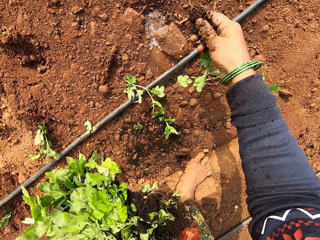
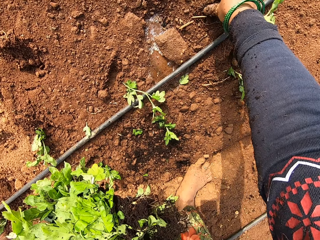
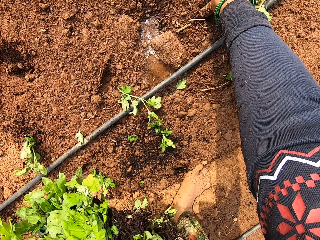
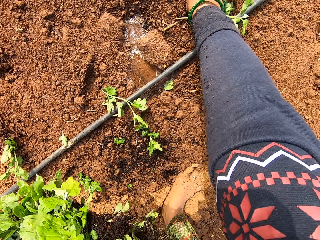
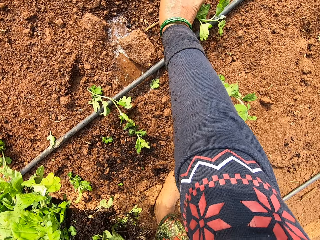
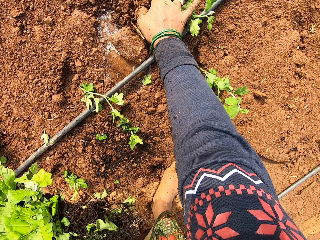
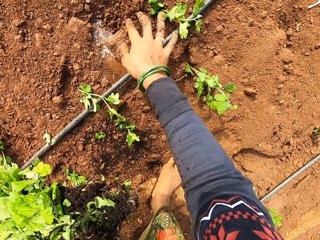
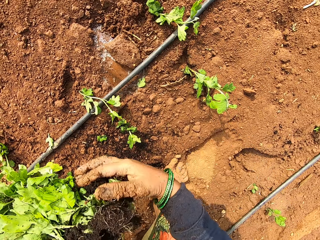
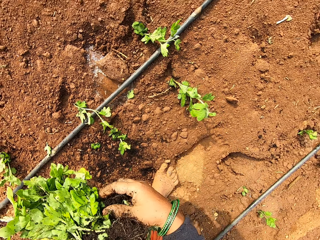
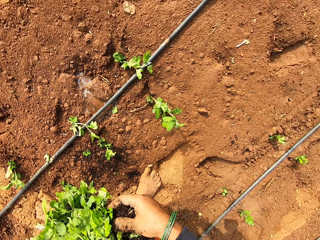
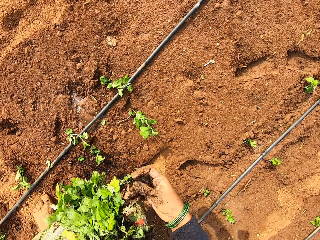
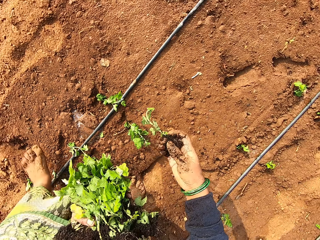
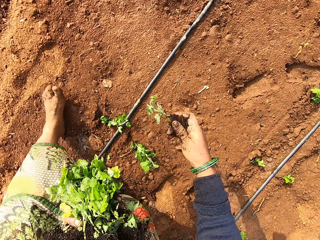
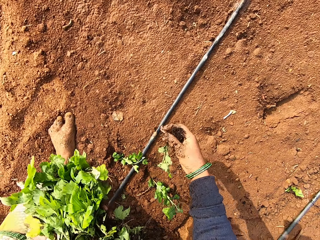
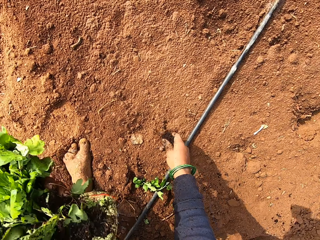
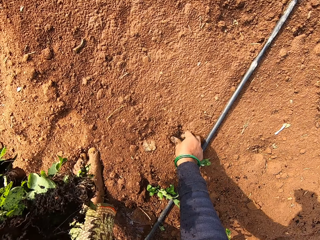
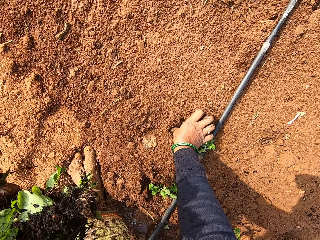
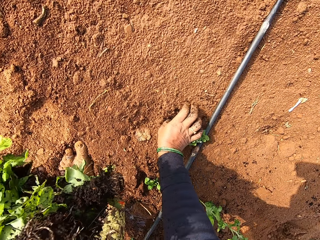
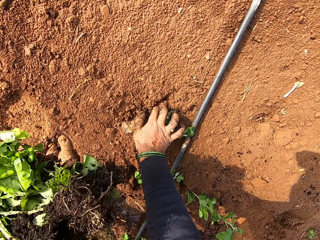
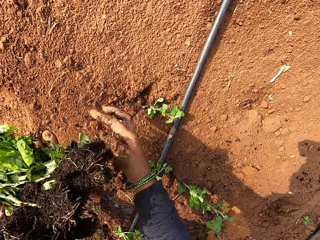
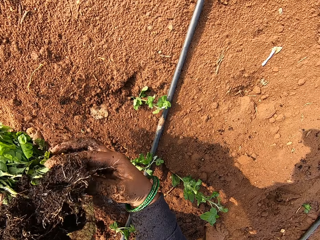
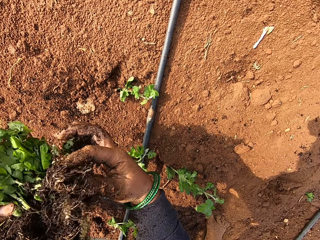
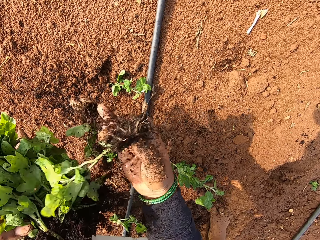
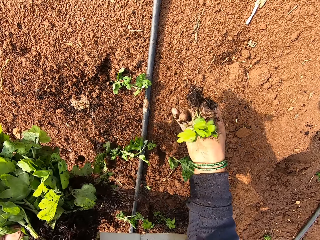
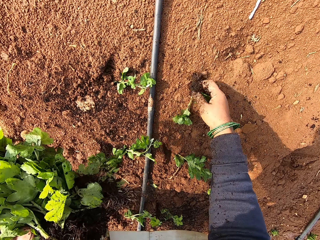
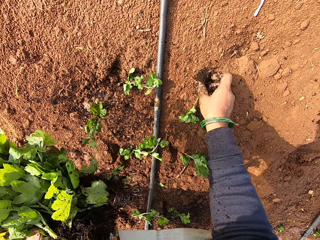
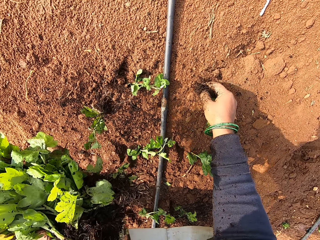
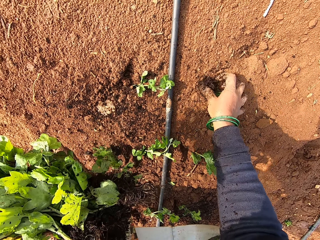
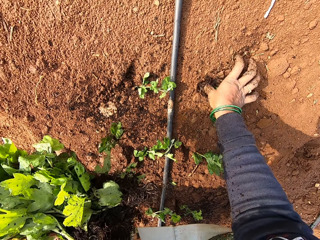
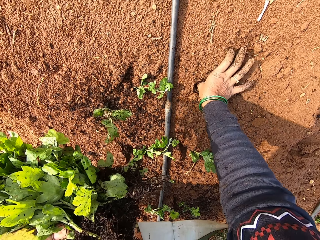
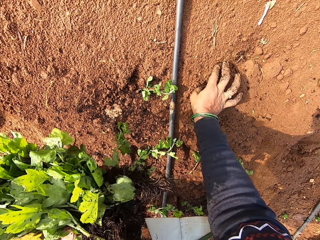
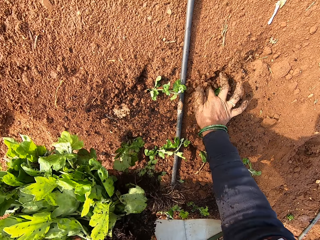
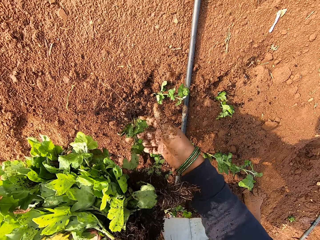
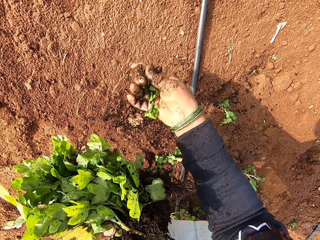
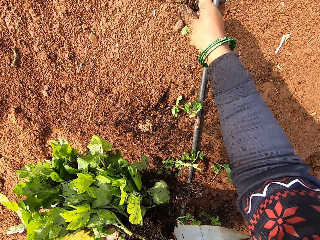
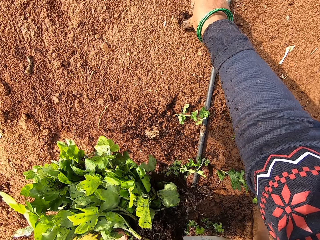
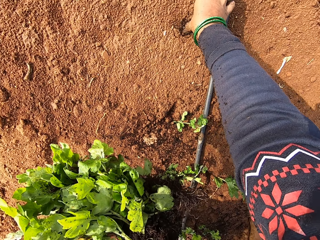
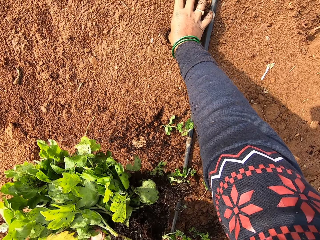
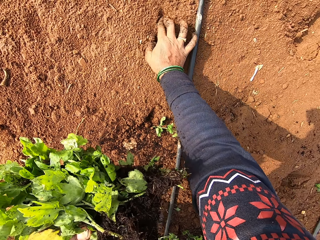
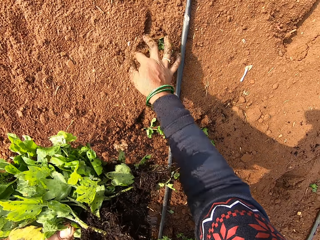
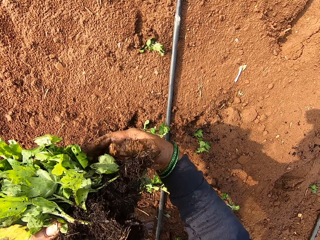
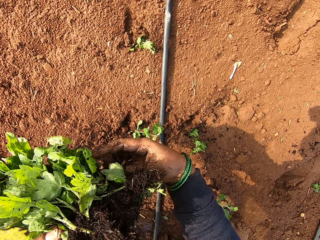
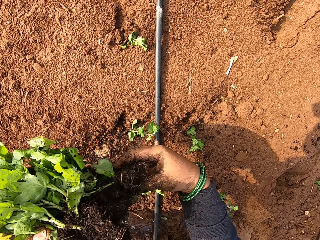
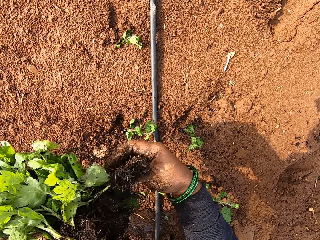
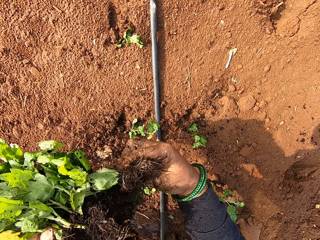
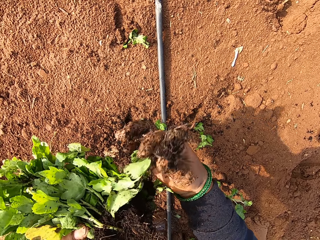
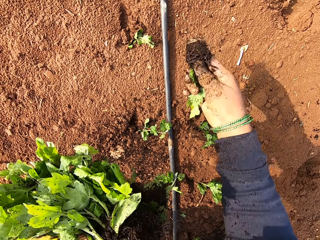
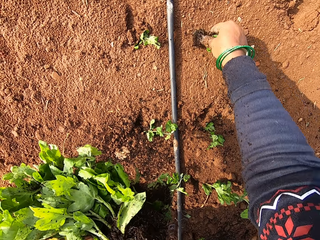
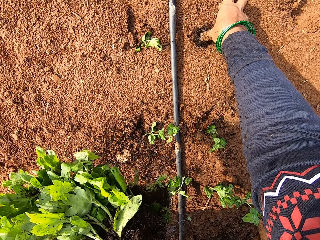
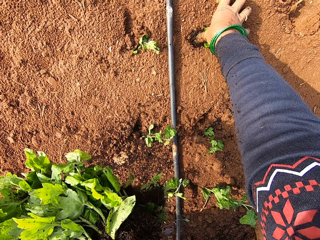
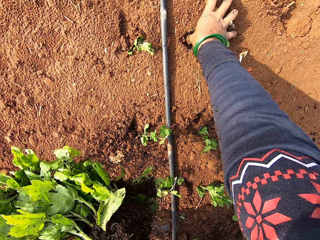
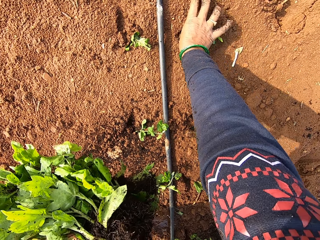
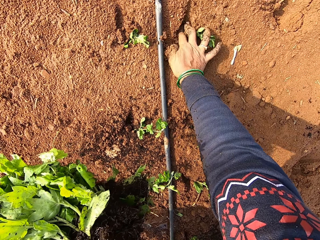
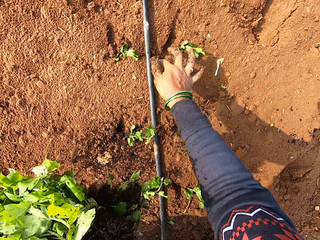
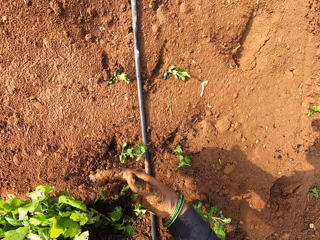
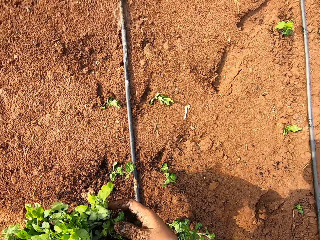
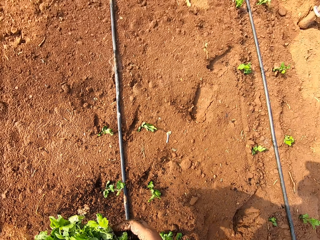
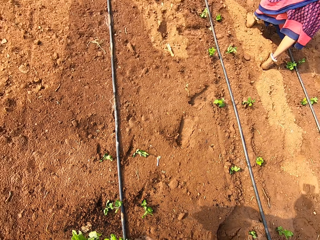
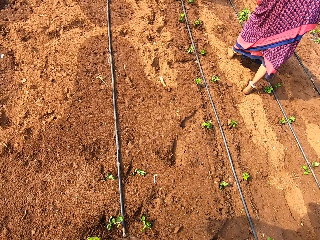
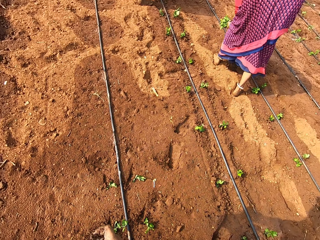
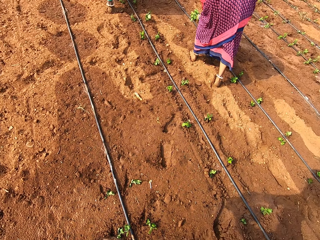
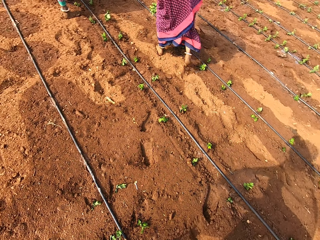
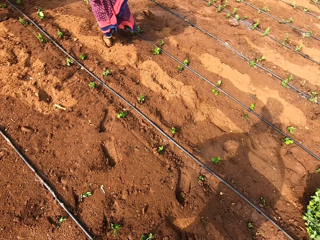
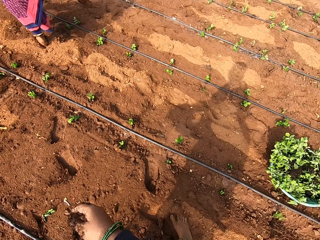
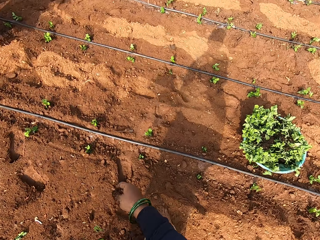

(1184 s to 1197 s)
The camera wearer picks a seedling from her left hand with her right hand. She plants the seedling in the ground with her right hand. She picks a seedling from her left hand with her right hand. She moves forward. She plants the seedling in the ground with her right hand. She picks a seedling from her left hand with her right hand. She plants the seedling in the ground with her right hand. She picks a seedling from her left hand with her right hand. She plants the seedling in the ground with her right hand. She picks a seedling from her left hand with her right hand. She plants the seedling in the ground with her right hand. She touches the seedlings in her left hand with her right hand.

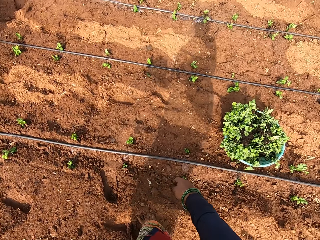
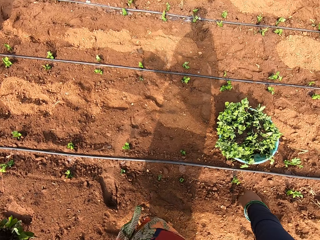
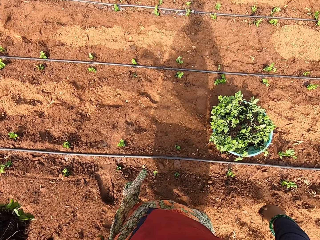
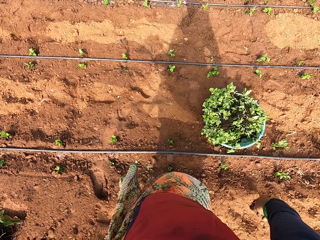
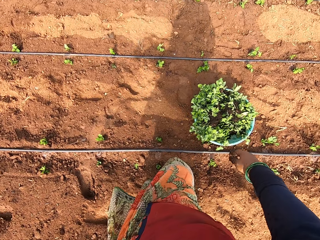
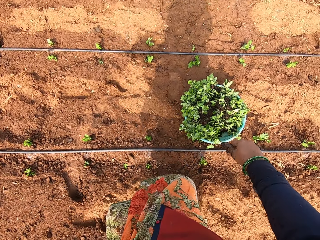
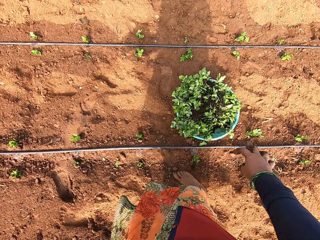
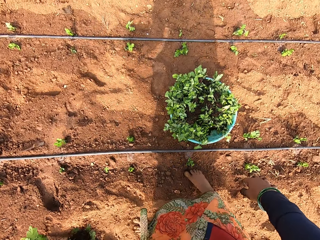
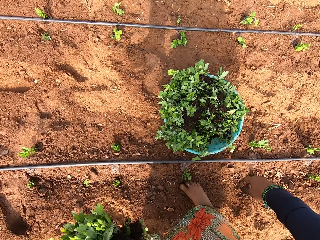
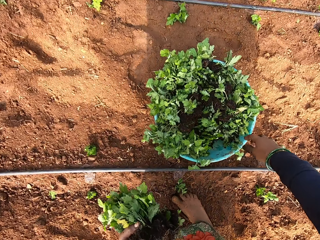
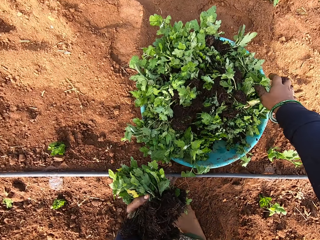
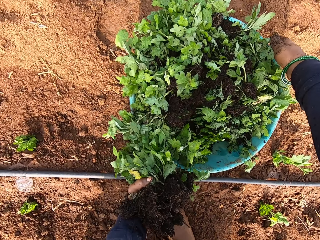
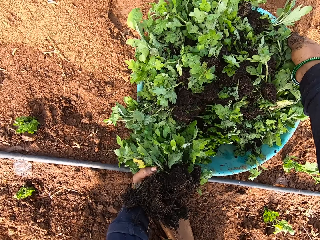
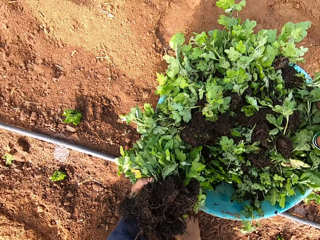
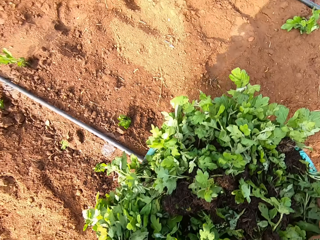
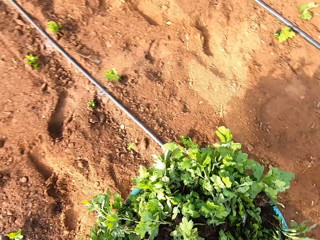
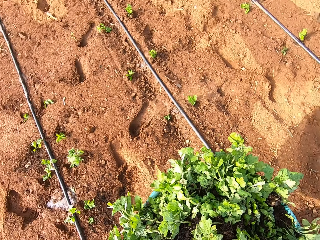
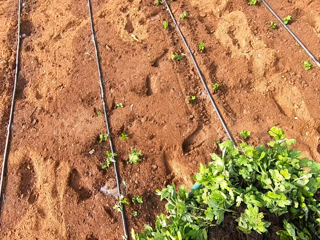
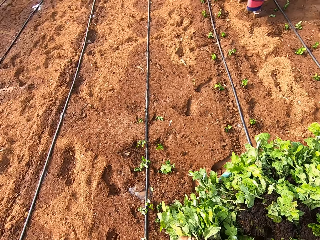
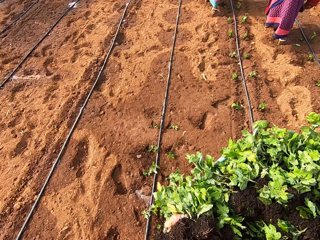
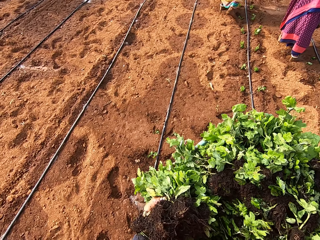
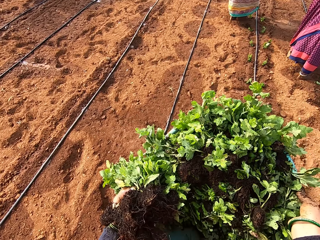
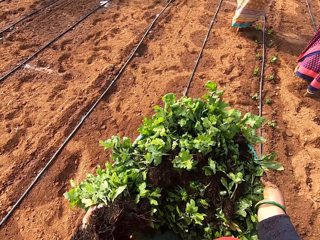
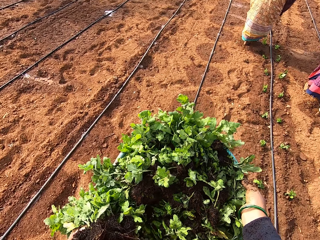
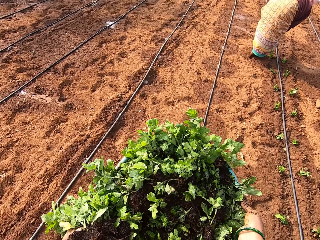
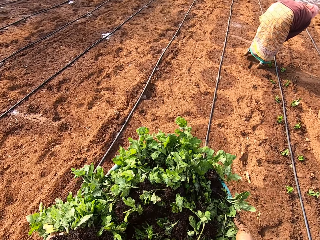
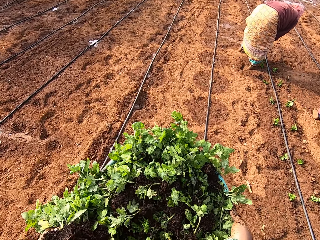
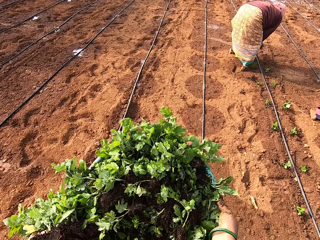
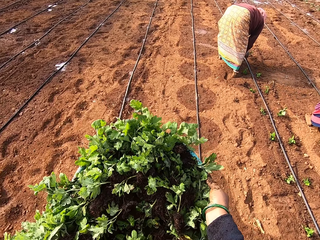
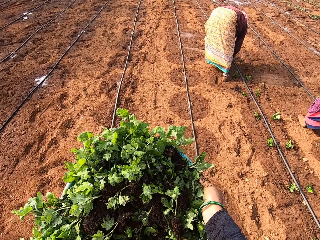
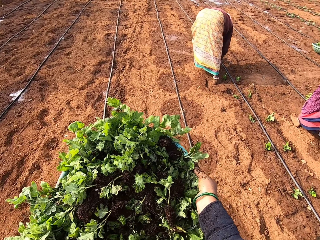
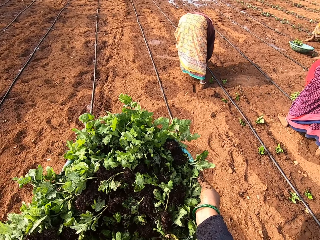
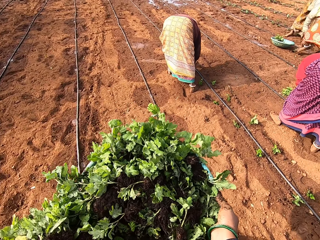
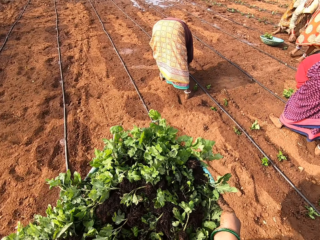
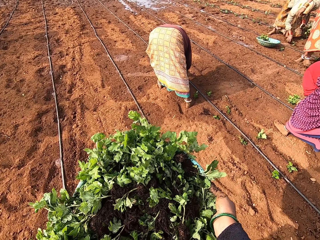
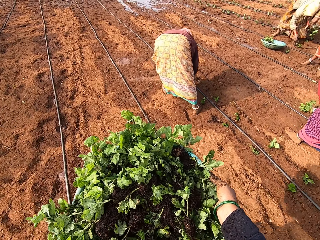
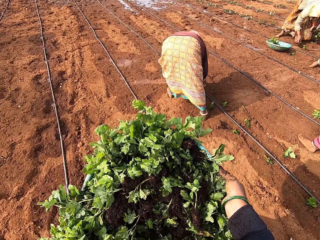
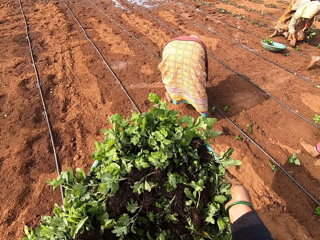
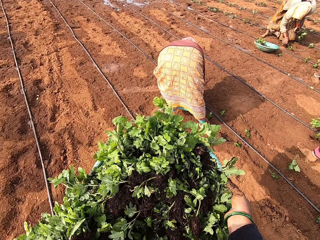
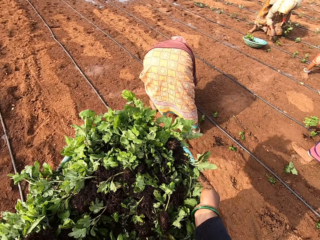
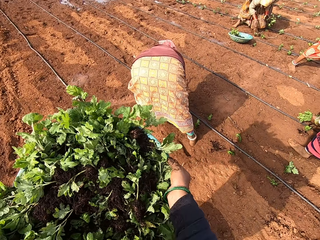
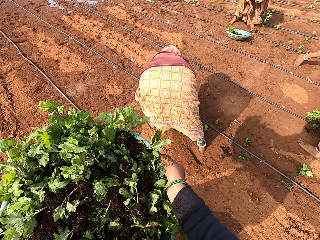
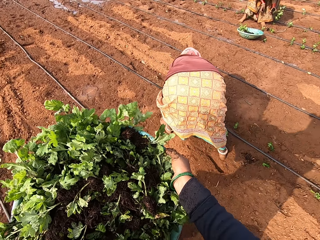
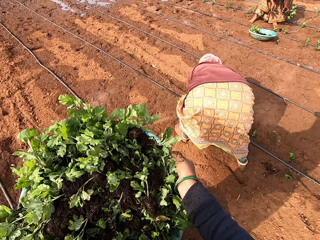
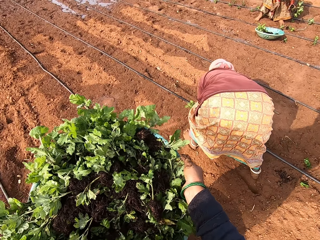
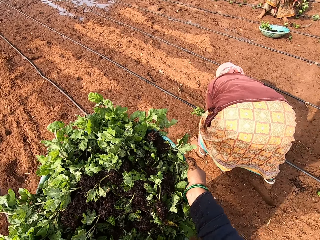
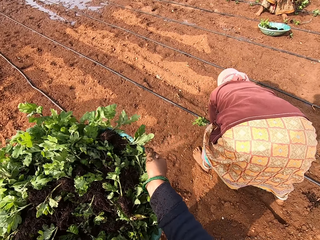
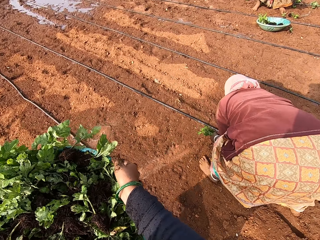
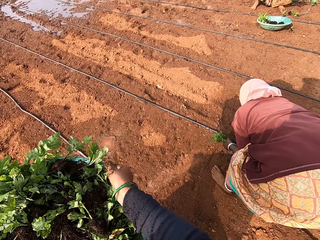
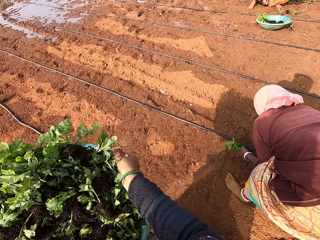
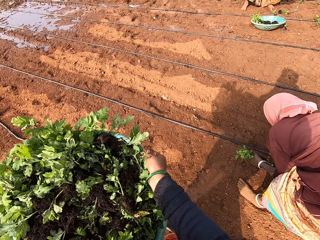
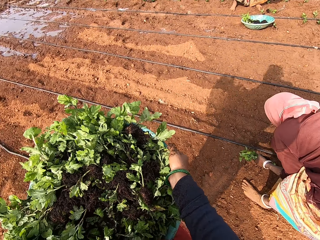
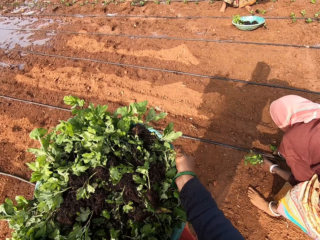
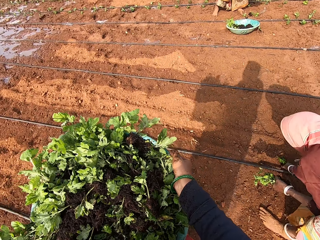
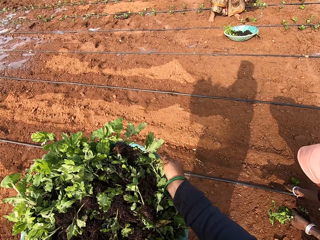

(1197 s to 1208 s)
The camera wearer moves around. They pick up the bowl from the ground with both hands. A woman plants a seedling in the ground with her right hand. The camera wearer moves around. Another woman adjusts seedlings on the ground with her right hand.
